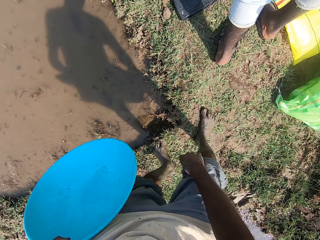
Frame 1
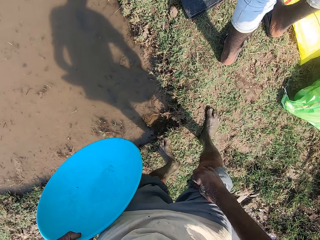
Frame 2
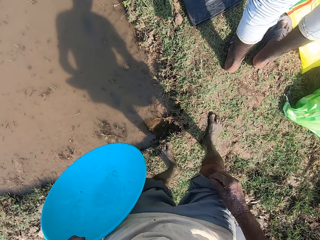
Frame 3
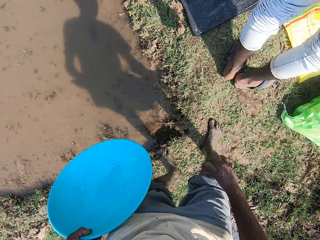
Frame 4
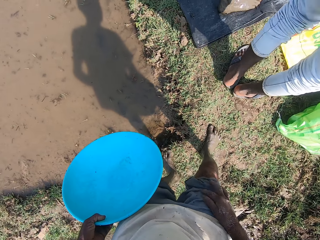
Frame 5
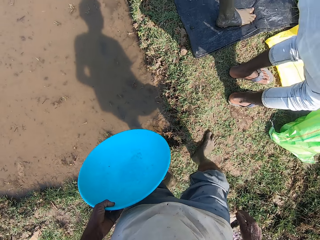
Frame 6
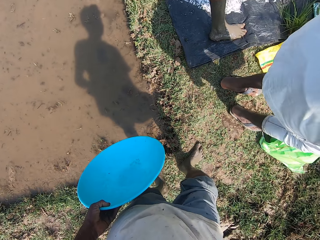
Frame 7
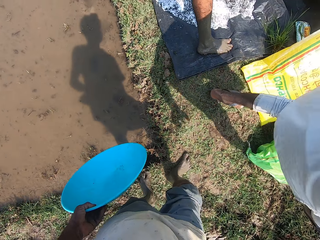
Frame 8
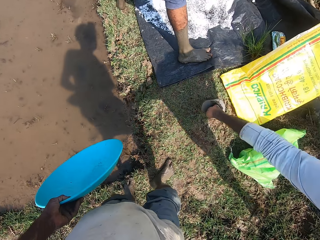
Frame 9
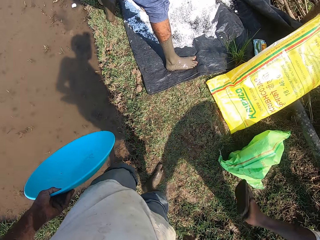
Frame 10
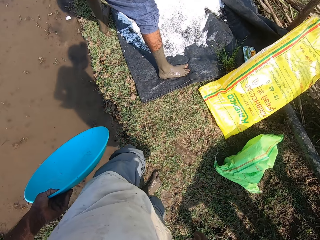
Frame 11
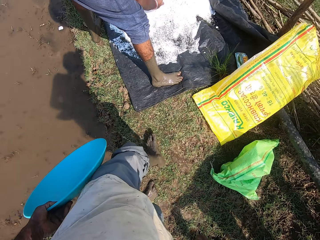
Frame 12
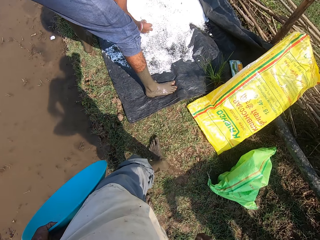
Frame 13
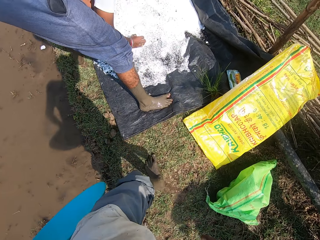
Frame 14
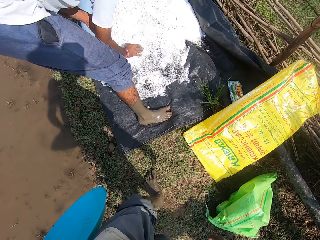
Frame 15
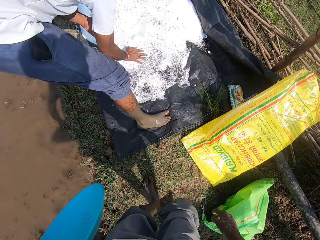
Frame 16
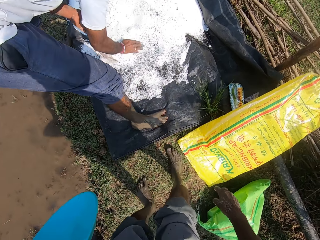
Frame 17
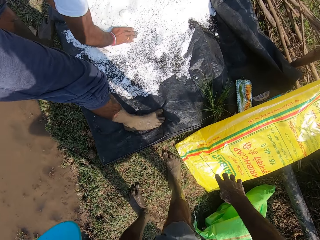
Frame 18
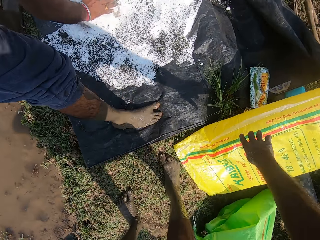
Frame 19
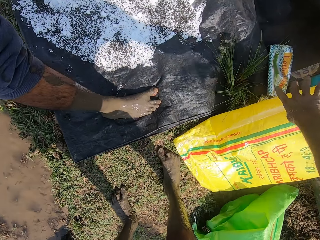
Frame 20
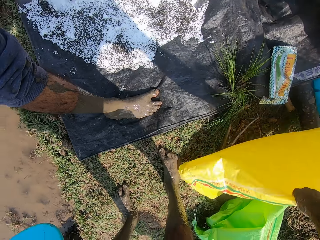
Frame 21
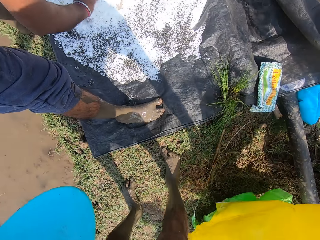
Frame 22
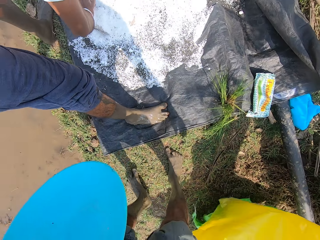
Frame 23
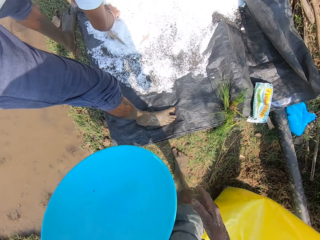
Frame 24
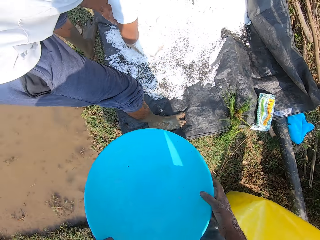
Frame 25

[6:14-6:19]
The camera wearer moves a polypropylene bag on the ground with his right hand.

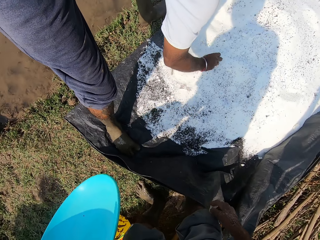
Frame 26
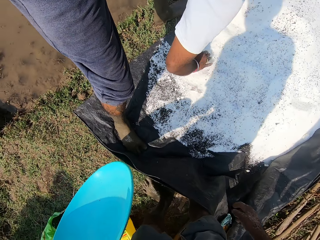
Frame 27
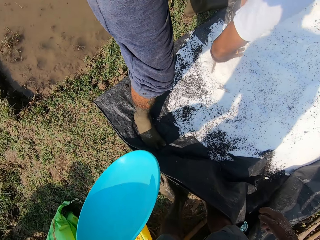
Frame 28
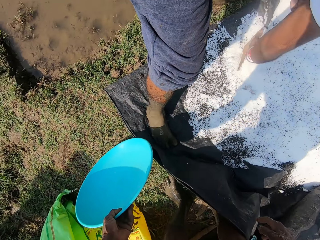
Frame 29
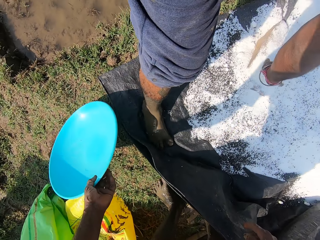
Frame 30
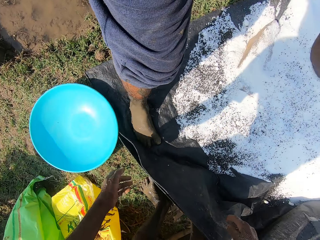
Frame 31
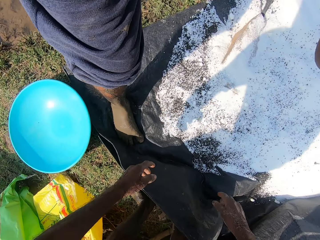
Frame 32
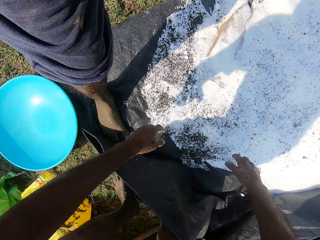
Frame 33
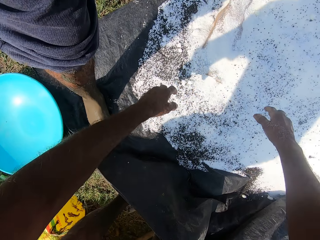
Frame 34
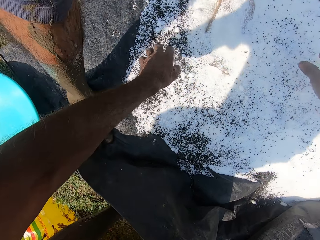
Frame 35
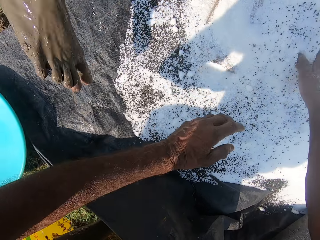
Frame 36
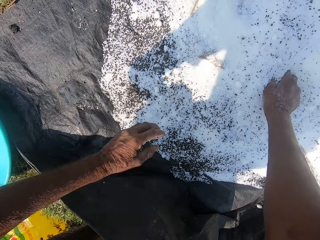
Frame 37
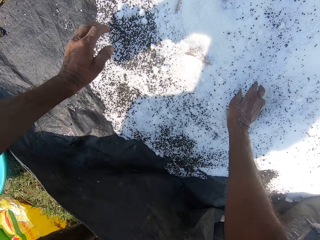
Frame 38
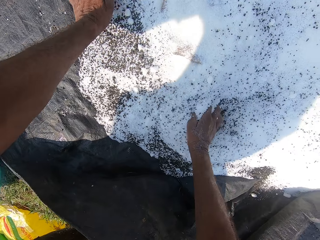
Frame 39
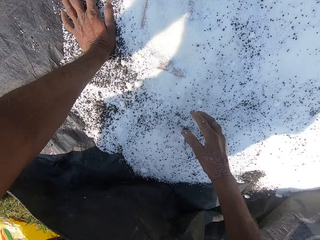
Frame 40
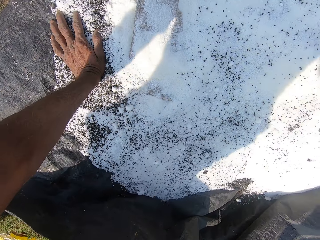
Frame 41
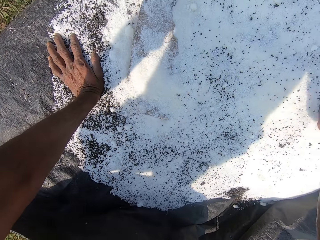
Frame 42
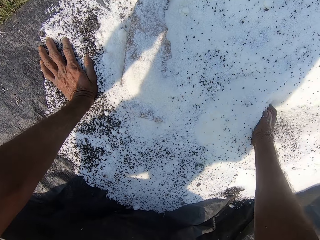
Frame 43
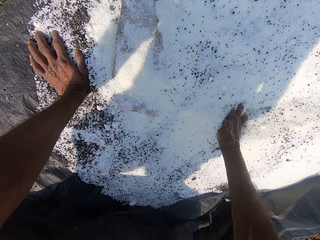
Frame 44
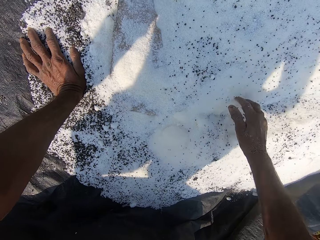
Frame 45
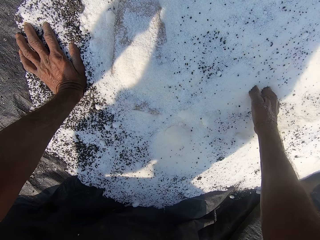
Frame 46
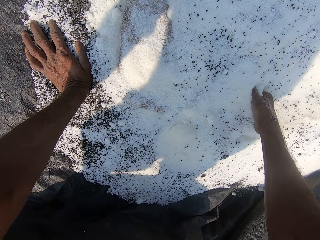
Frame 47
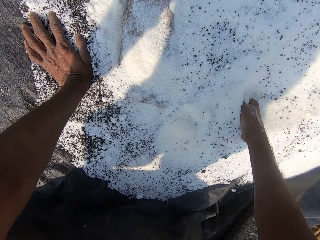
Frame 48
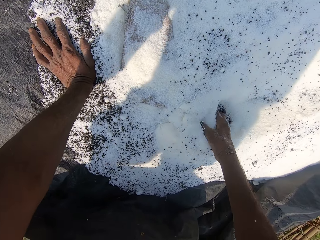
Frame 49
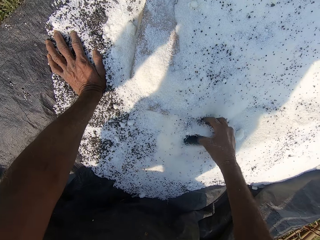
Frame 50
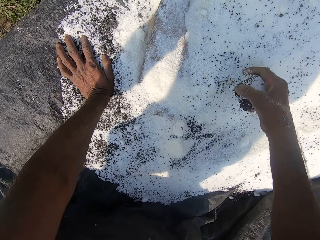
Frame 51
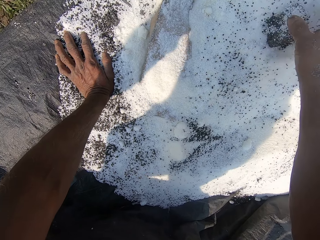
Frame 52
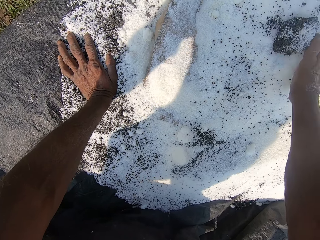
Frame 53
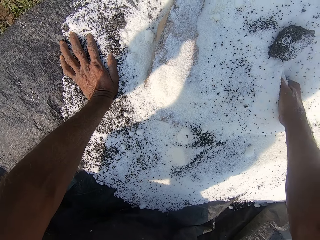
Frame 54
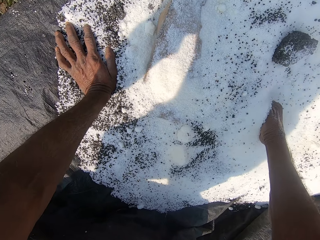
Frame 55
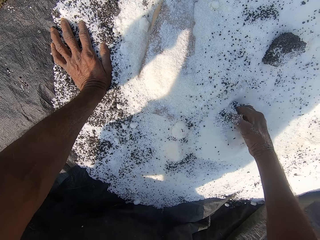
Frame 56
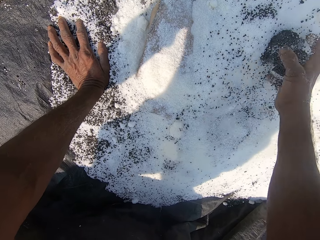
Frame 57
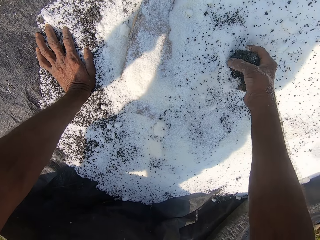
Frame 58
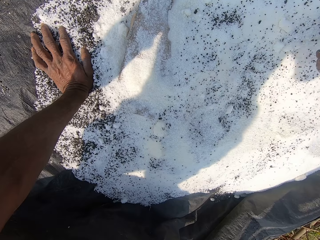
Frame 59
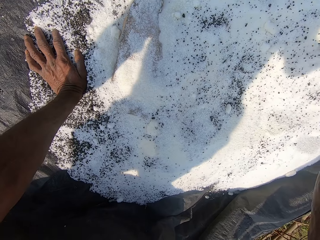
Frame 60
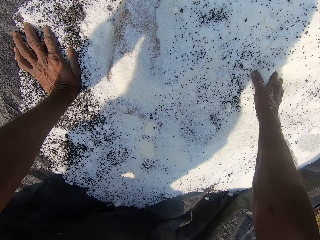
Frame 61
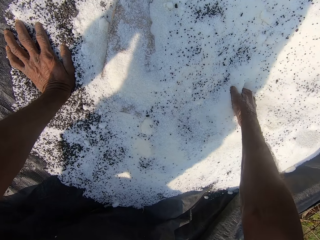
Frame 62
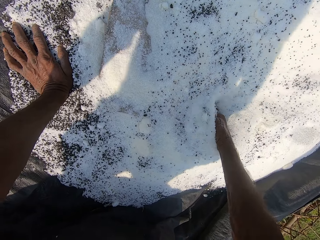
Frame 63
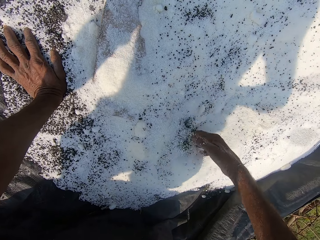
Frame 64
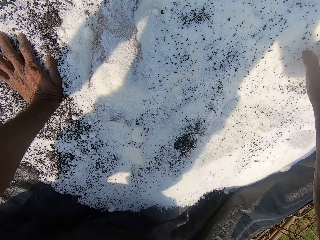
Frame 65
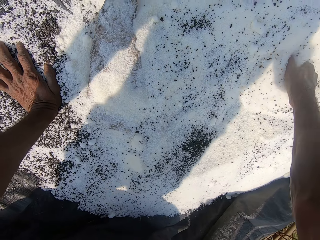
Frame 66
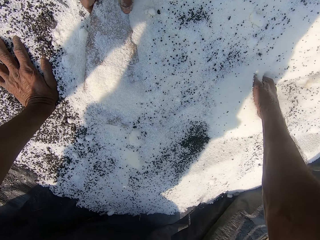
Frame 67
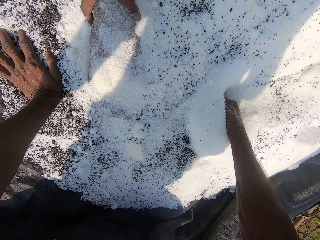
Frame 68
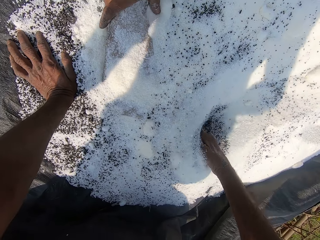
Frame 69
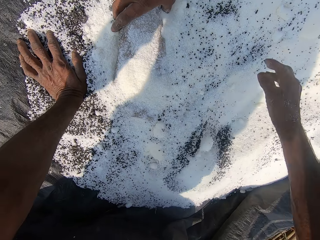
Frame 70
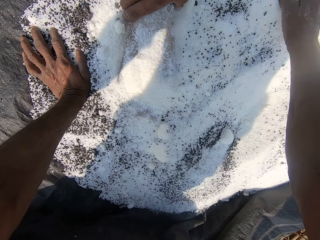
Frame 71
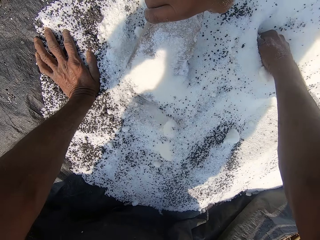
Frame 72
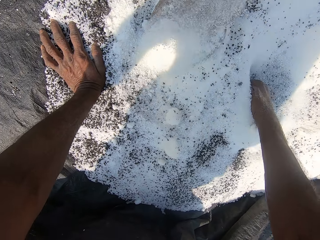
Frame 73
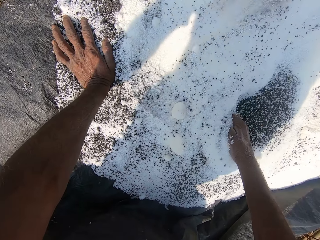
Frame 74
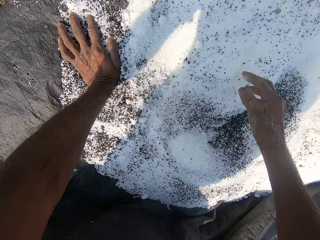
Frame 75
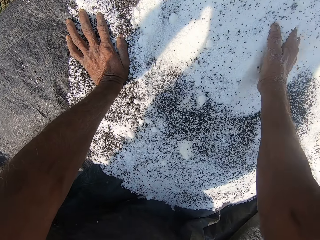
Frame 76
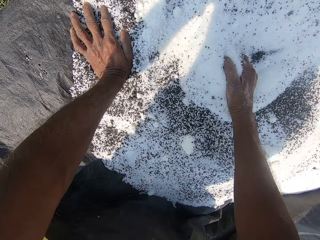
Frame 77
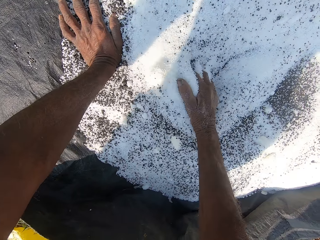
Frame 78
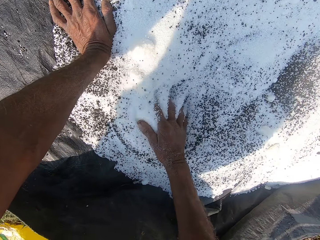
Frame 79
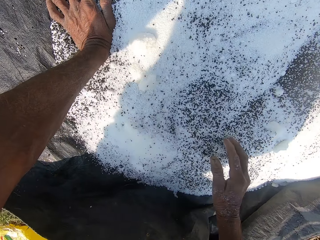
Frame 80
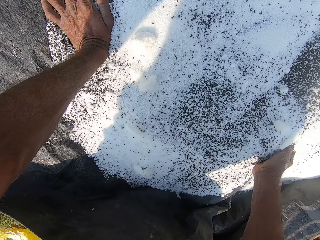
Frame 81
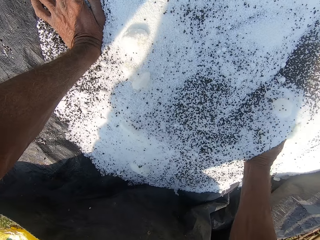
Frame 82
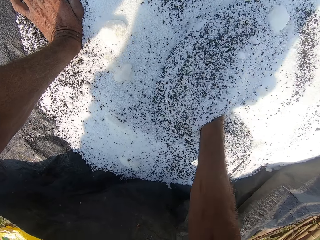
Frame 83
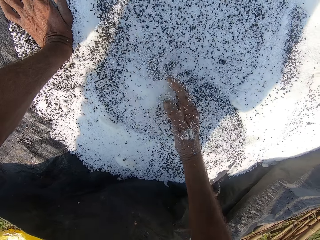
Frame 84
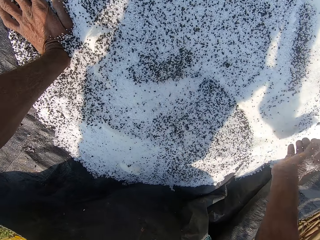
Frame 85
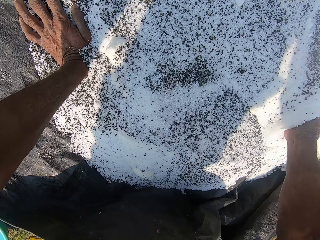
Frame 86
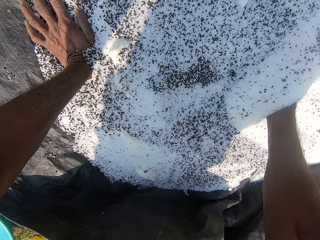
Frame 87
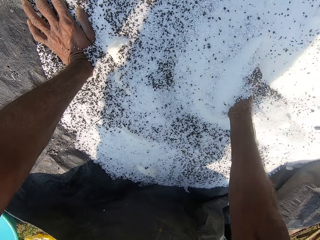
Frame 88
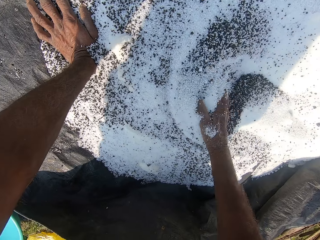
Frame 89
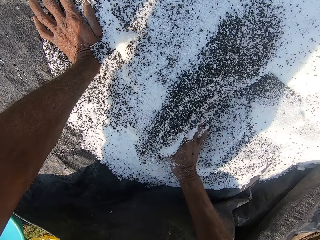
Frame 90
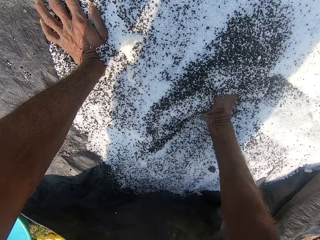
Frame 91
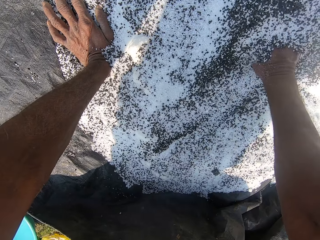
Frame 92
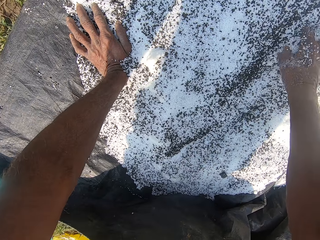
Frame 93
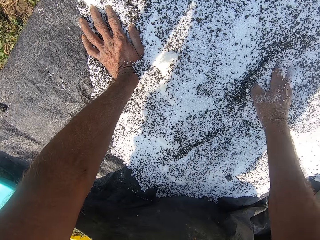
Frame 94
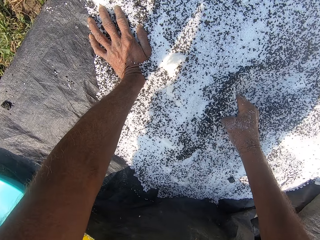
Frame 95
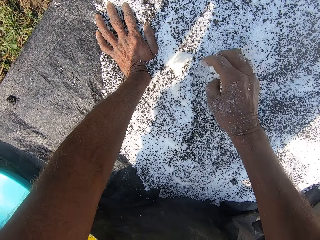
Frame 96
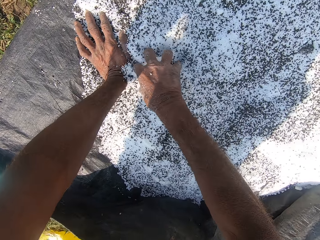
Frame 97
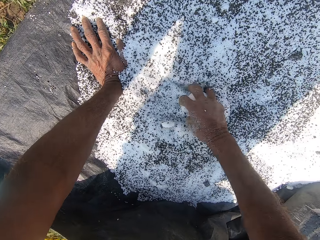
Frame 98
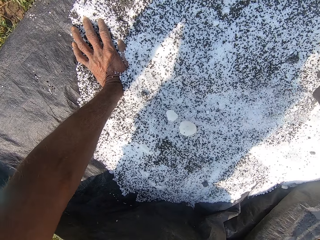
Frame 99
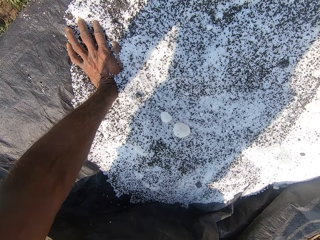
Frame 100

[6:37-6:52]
The camera wearer puts the plate down. He gathers some fertilizer on the sack with his right hand. A man moves. The camera wearer places his left hand on some fertilizer on the sack. He mixes the Napier grass seeds. He moves a stone. He mixes the Napier grass seeds. He tosses the stone from the fertilizer on the sack with his right hand. He gathers some fertilizer on the sack with his right hand. He mixes the Napier grass seeds. The man picks a stone from the fertilizer on the sack with his right hand.

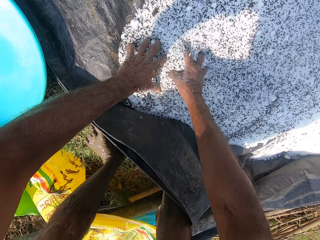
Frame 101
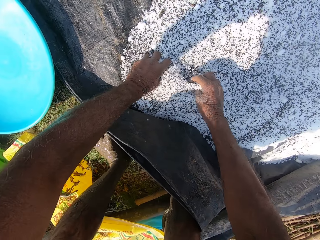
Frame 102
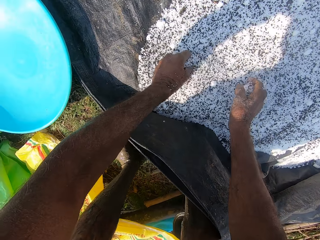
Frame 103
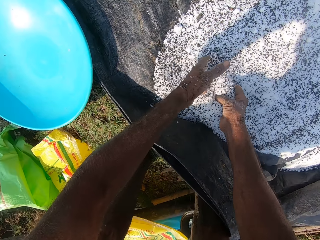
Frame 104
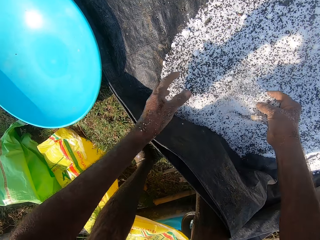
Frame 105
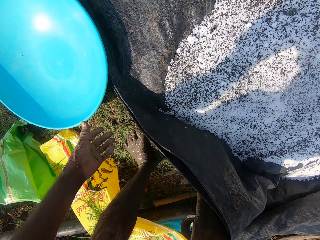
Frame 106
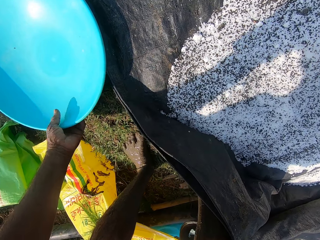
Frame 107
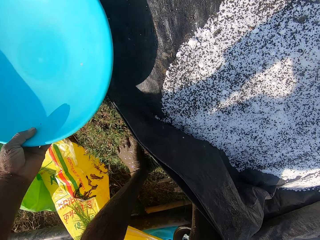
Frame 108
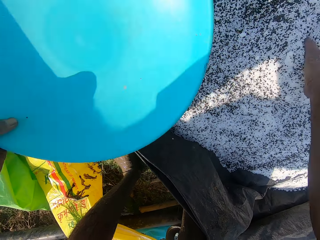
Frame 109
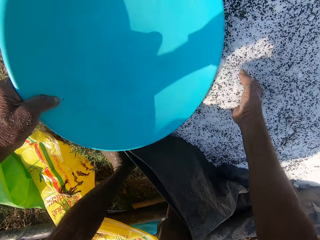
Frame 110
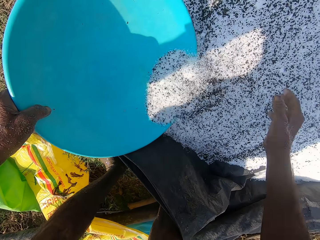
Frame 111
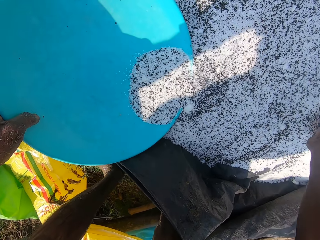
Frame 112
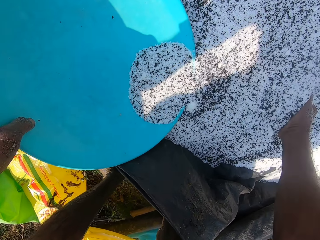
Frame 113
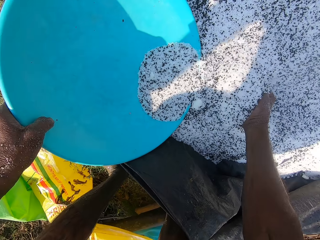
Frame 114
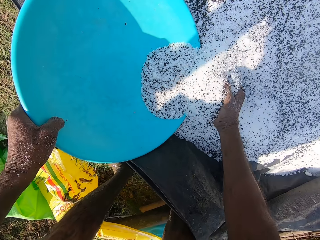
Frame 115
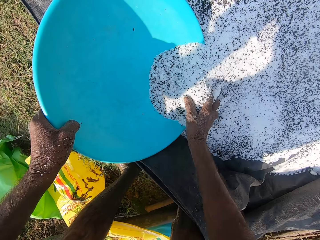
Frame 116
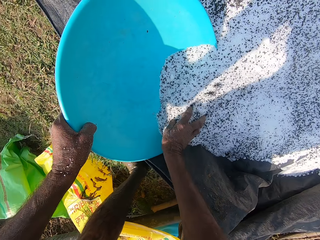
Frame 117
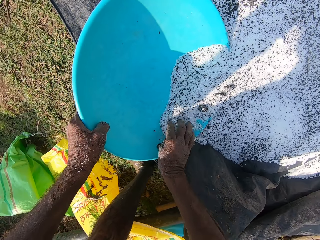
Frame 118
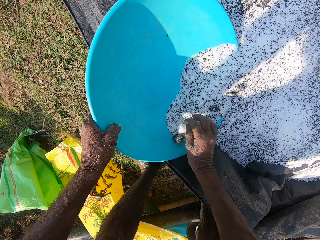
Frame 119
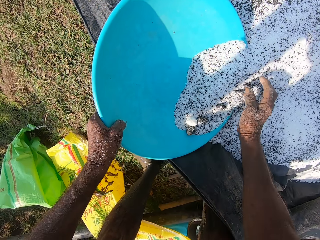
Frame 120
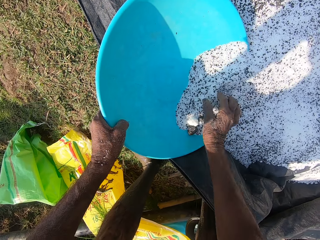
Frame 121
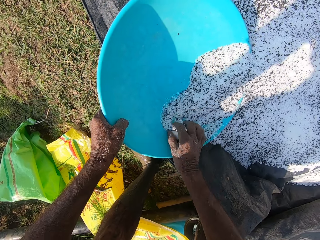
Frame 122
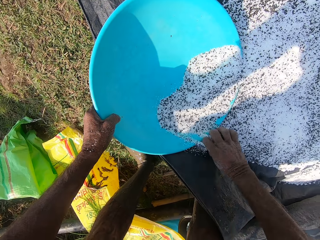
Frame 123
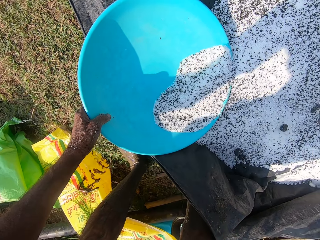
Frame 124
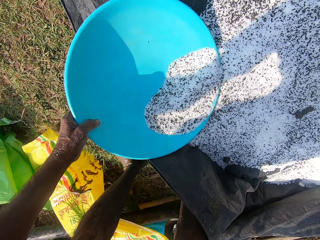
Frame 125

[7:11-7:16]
The camera wearer picks the basin from the ground with his left hand. He moves some fertilizer on the sack into the basin in his left hand with his right hand.
